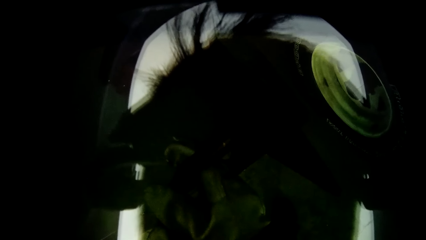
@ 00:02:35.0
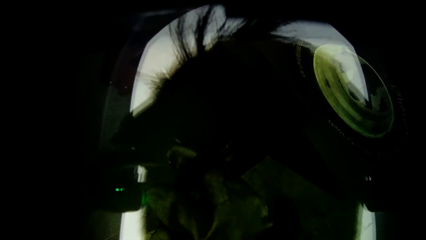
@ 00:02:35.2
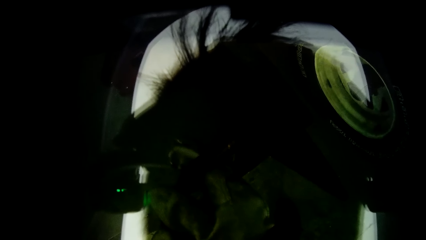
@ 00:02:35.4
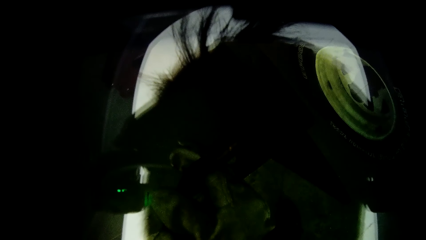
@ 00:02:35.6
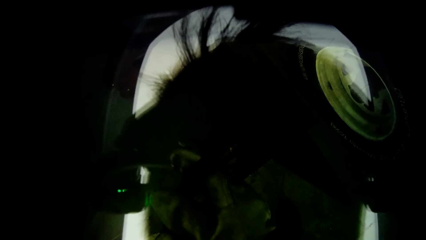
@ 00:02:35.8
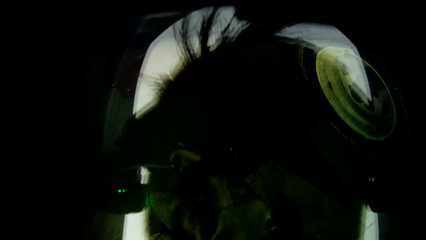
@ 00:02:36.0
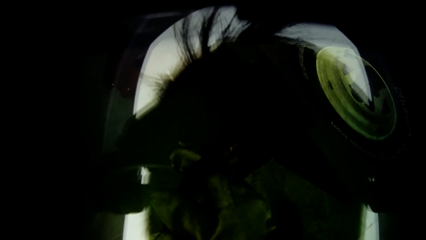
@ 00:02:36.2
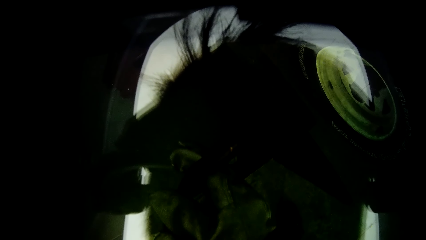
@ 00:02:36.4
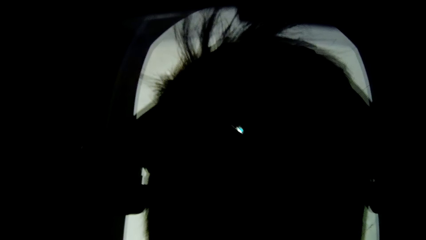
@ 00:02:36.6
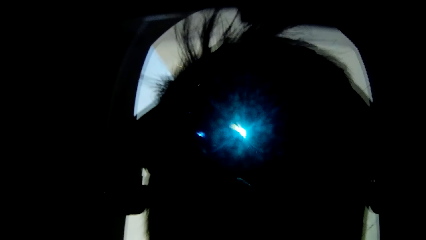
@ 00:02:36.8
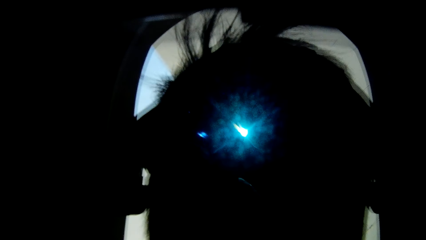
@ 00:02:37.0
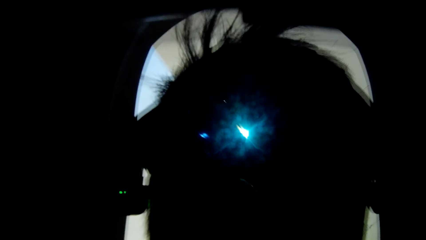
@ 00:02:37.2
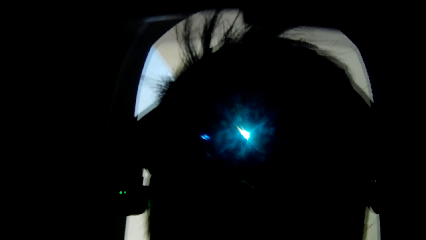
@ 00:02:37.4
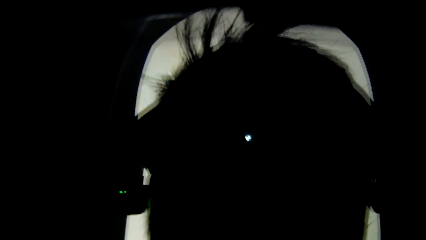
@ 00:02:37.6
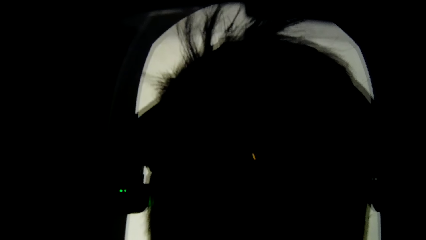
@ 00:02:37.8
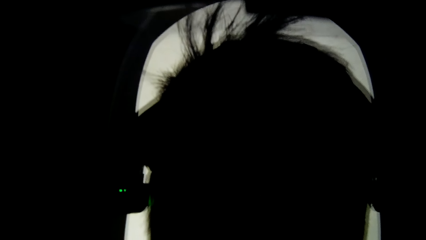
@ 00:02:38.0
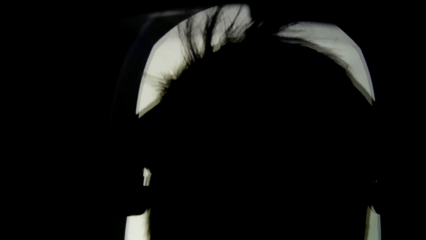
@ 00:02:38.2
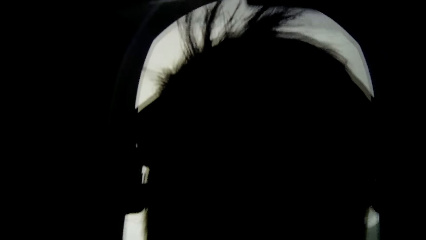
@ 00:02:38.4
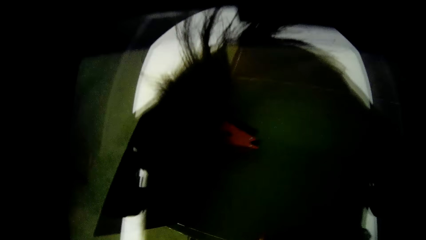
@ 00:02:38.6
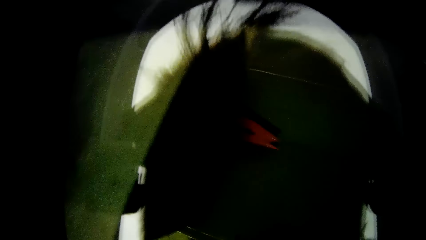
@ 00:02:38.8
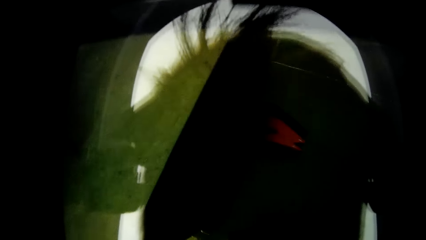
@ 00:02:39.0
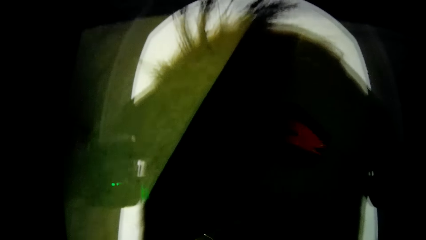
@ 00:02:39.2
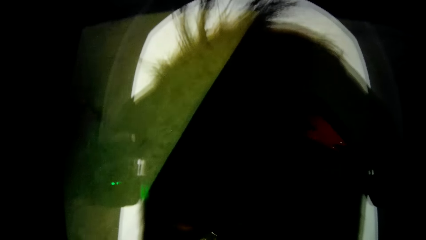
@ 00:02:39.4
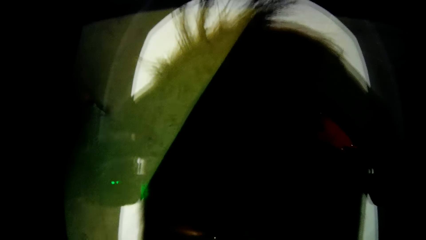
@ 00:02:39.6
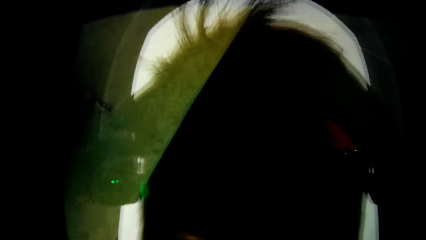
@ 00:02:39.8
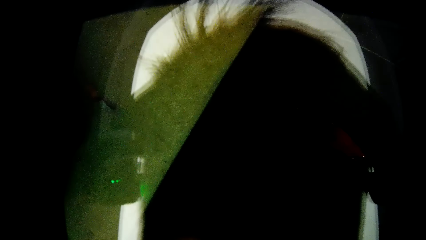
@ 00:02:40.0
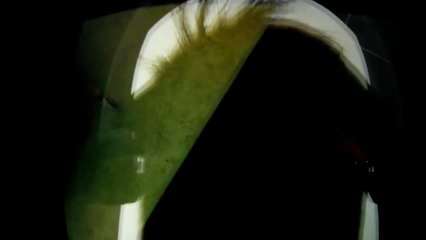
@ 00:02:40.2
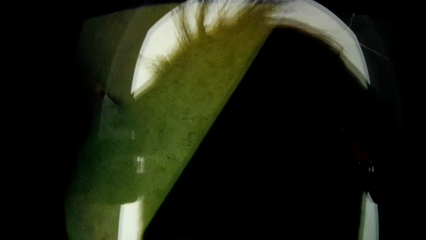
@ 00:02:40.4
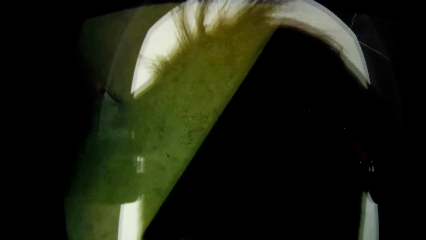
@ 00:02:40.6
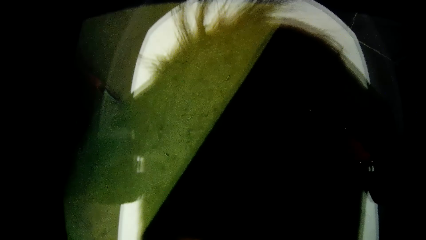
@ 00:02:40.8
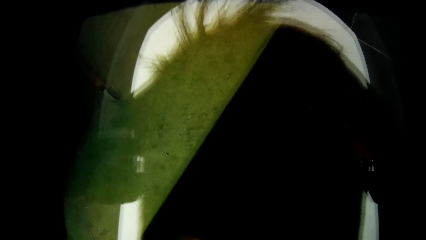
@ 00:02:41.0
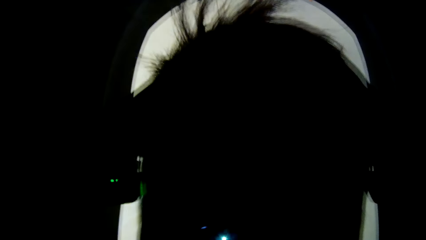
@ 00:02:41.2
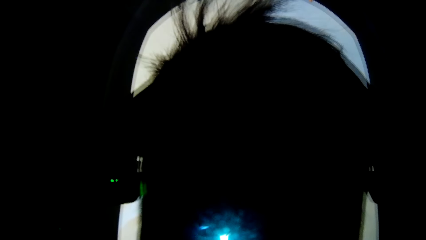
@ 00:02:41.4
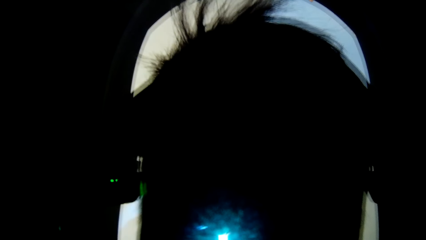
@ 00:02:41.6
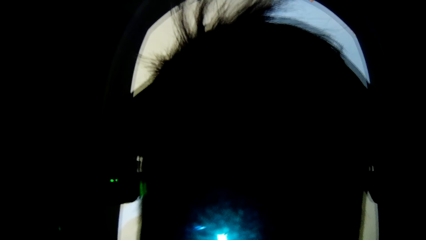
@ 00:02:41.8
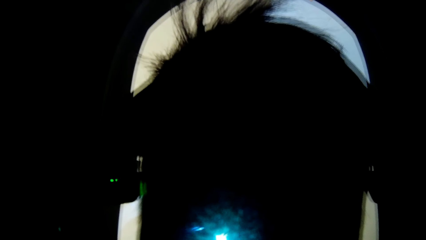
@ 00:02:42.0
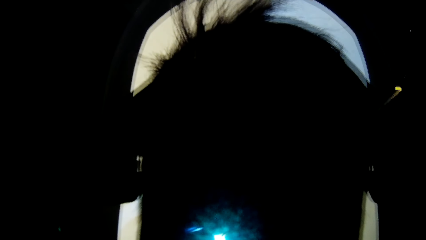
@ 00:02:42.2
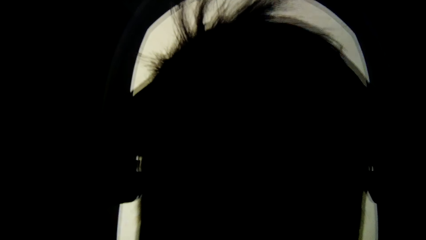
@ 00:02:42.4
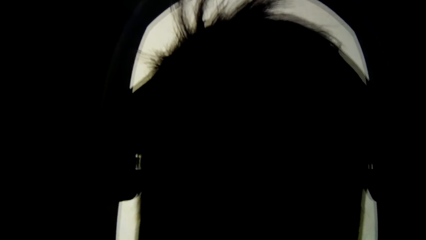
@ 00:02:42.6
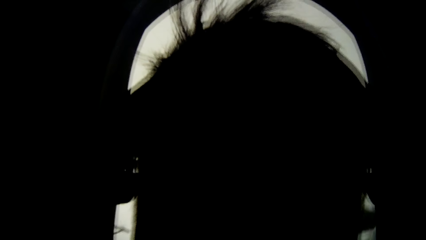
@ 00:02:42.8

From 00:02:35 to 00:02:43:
The camera wearer welds the constructed sheets on the welding table with the welding nozzle in his right hand.

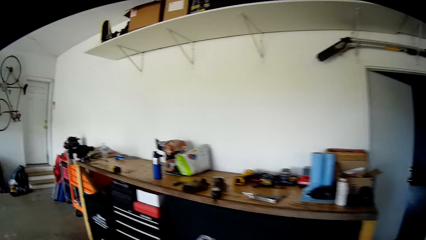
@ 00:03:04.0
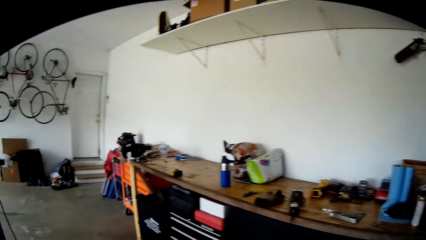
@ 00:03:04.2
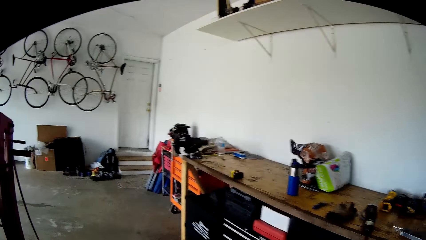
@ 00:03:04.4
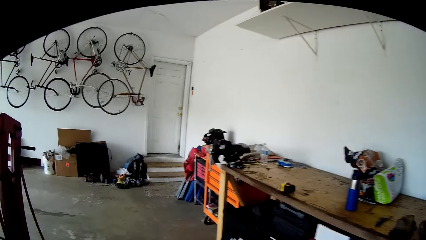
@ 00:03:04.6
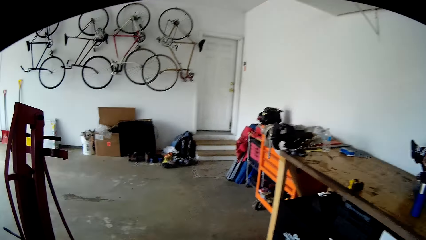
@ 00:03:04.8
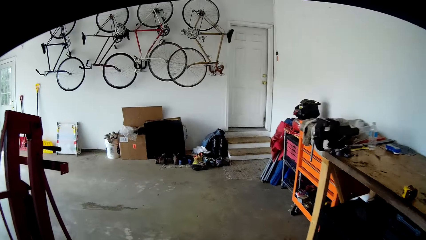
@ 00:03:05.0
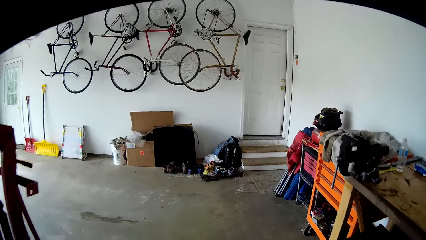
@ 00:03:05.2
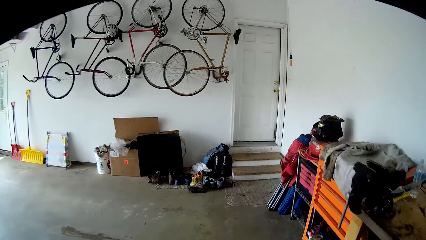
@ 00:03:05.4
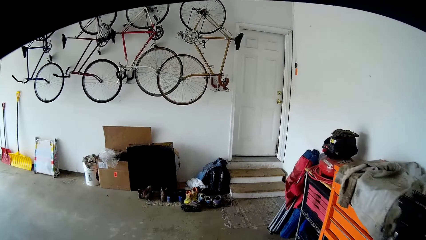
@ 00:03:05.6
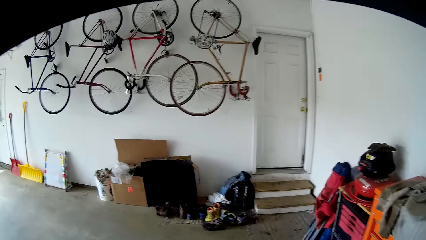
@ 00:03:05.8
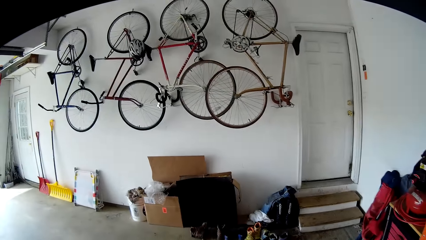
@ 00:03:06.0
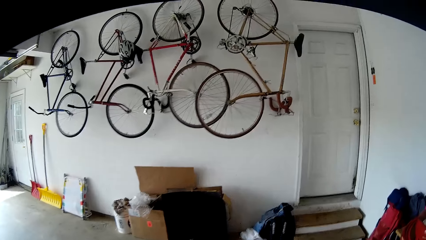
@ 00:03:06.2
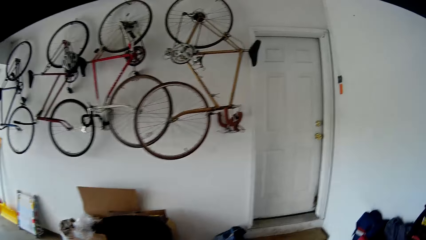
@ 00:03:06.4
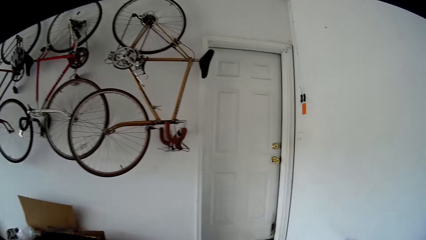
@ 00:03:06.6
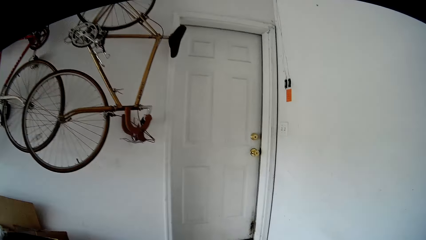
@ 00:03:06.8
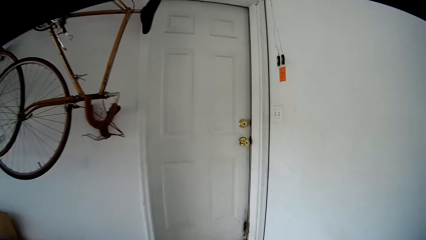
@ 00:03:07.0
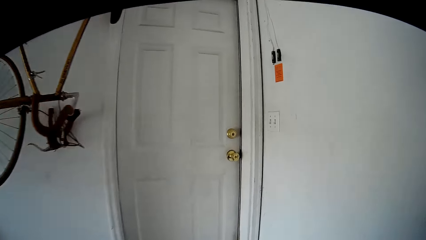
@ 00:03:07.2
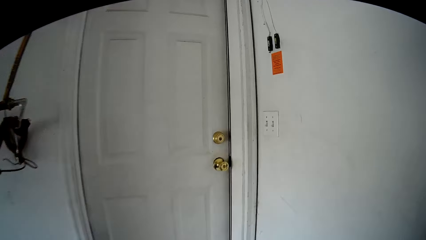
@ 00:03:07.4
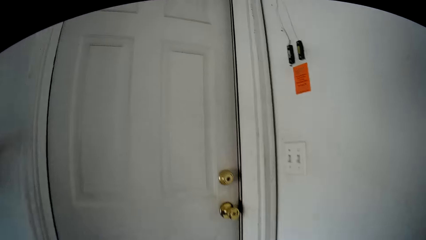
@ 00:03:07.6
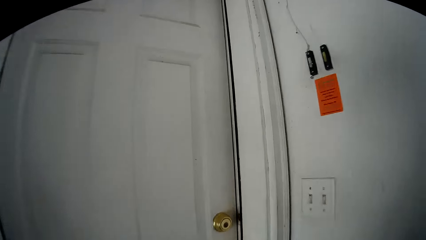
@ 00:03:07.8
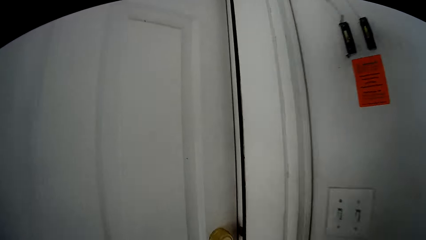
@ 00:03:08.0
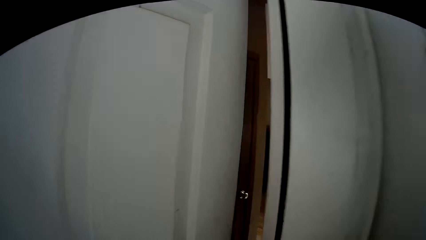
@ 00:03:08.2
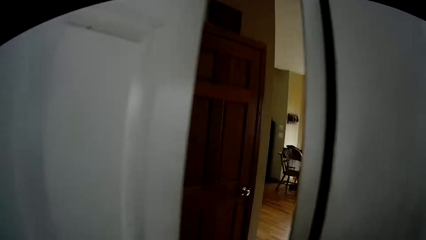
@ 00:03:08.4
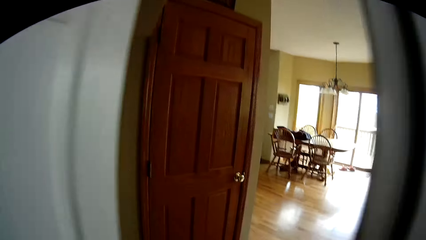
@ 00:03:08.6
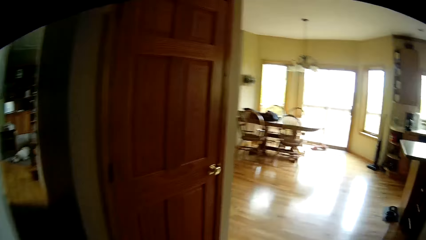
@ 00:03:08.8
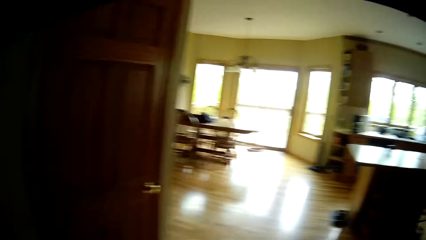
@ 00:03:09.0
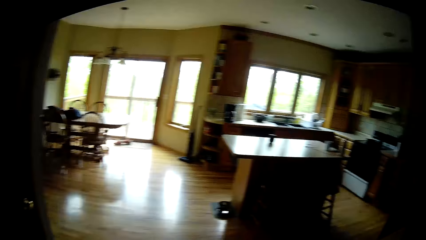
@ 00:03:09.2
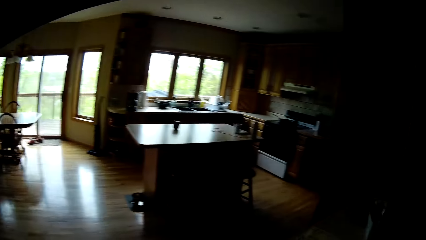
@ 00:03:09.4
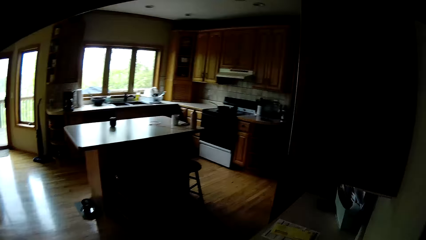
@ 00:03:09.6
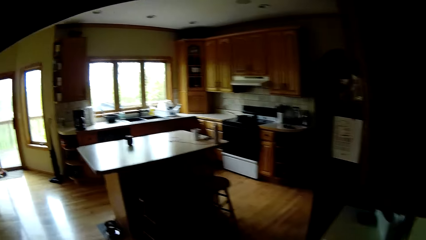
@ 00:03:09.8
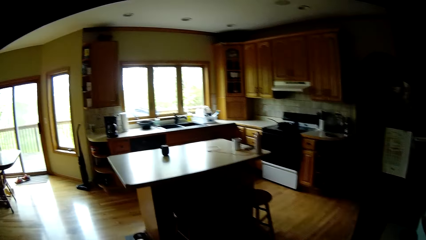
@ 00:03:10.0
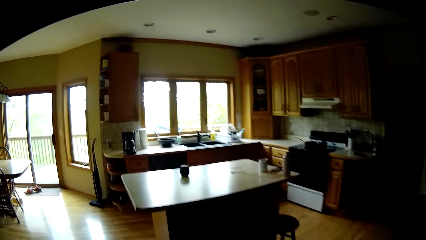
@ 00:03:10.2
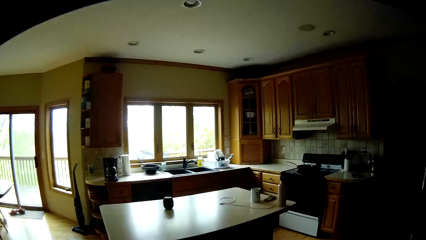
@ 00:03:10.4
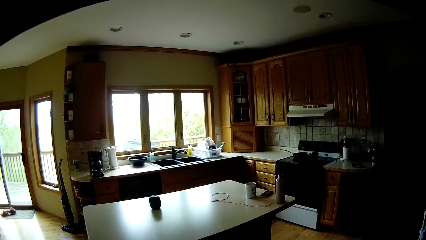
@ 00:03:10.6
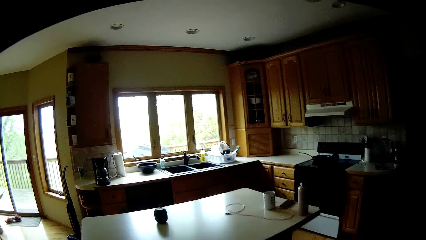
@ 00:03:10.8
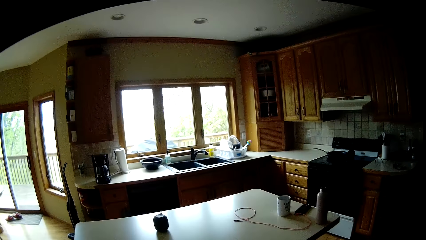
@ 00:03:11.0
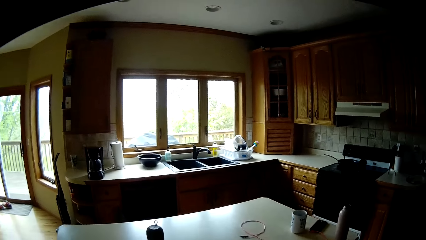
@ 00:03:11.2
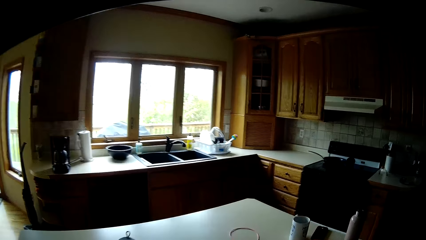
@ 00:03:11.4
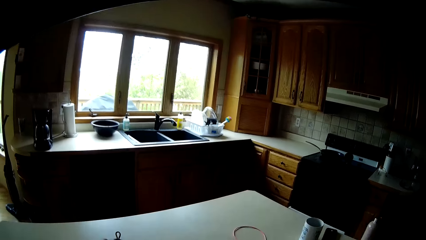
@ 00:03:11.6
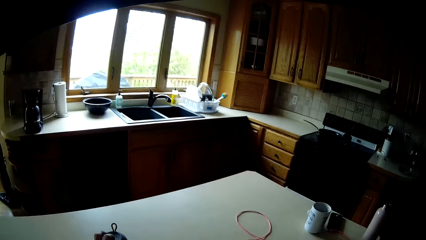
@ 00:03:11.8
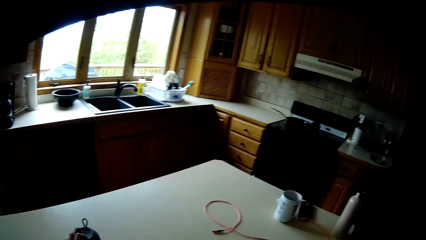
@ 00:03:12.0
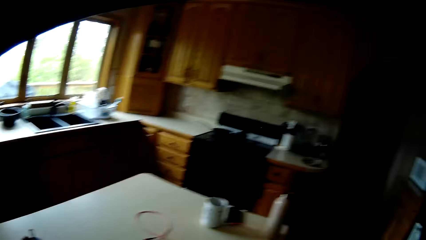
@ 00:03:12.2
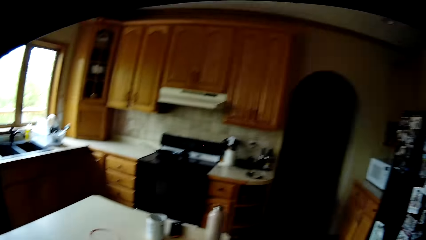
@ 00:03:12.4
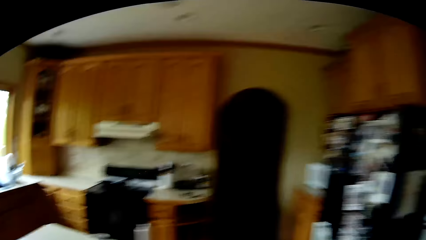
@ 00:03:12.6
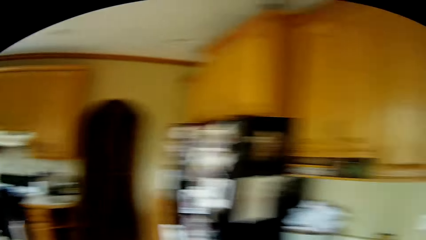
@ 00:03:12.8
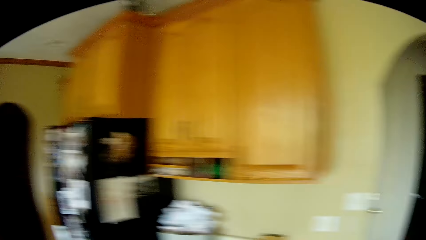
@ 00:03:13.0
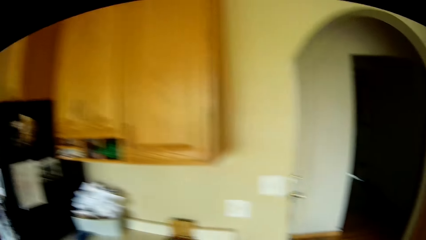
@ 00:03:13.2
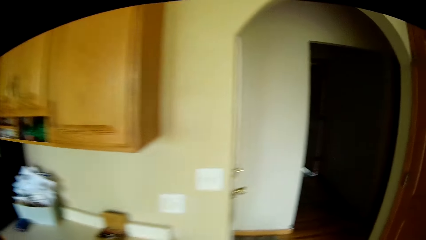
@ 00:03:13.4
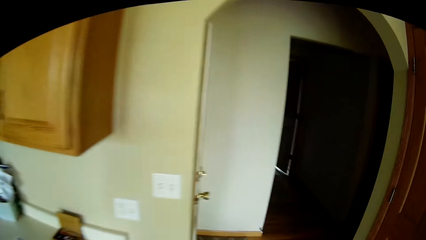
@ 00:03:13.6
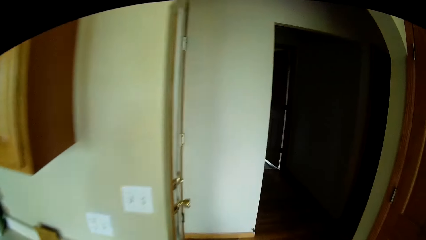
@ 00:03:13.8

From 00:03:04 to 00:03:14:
The camera wearer walks towards the door. He opens the door of the room with his right hand. He walks around the room. He looks around the house.
